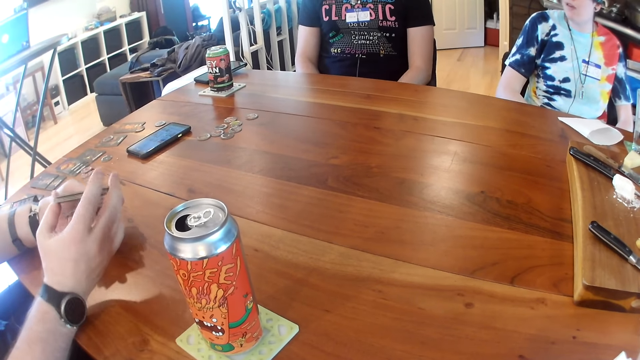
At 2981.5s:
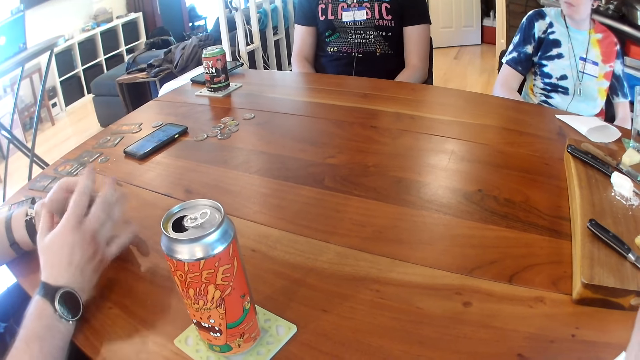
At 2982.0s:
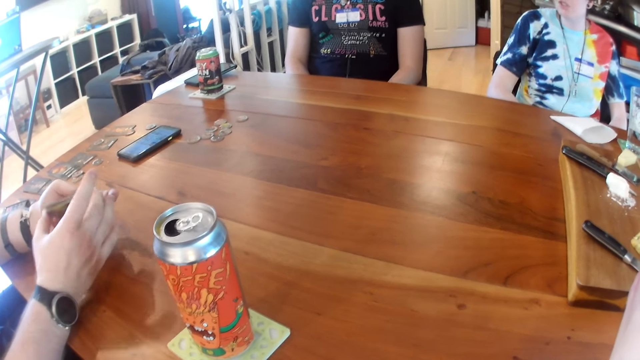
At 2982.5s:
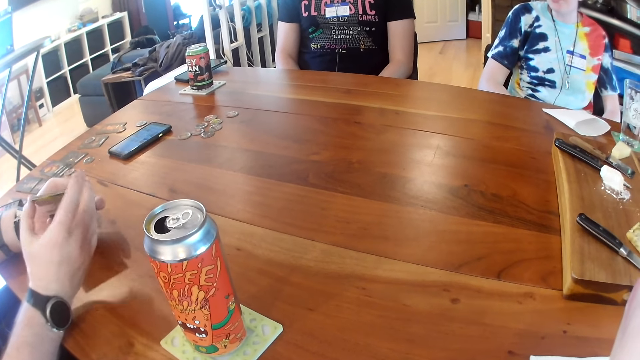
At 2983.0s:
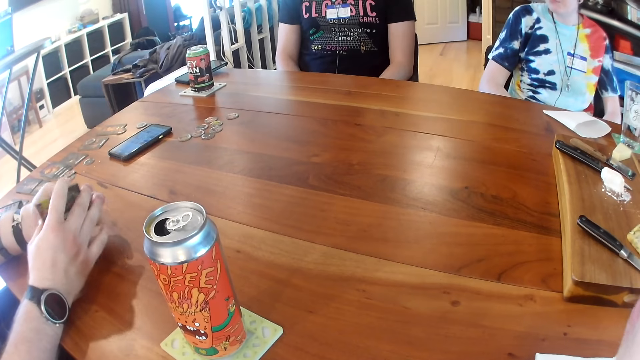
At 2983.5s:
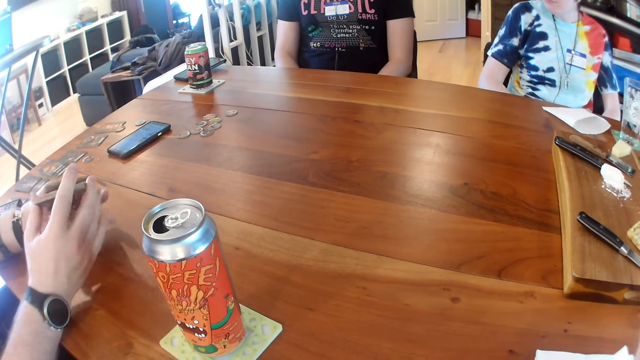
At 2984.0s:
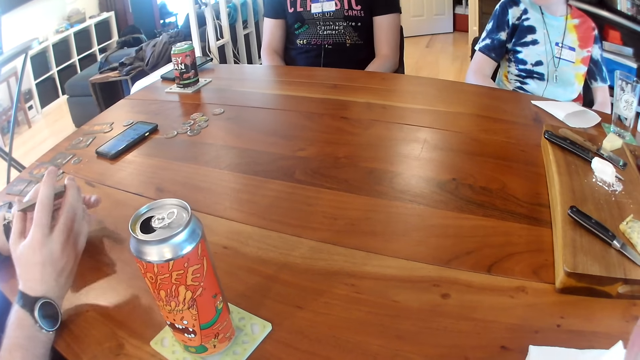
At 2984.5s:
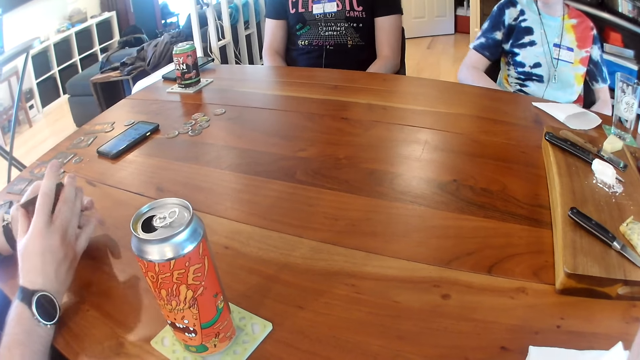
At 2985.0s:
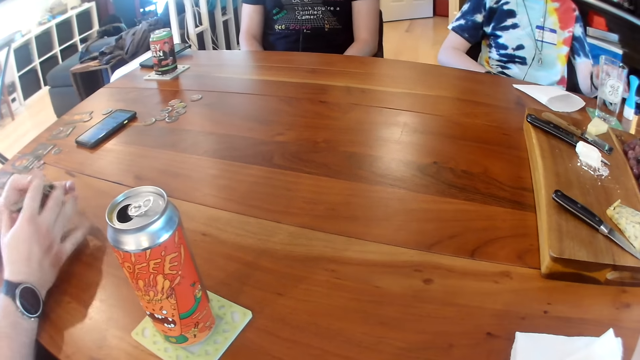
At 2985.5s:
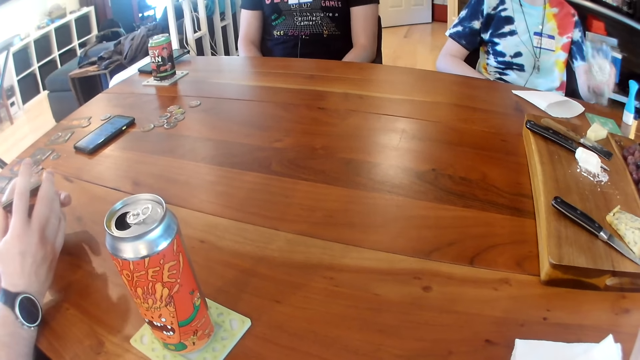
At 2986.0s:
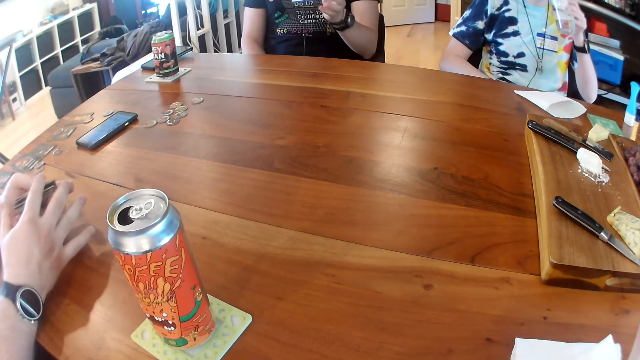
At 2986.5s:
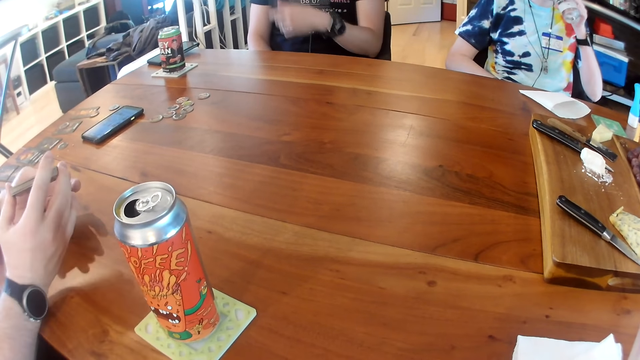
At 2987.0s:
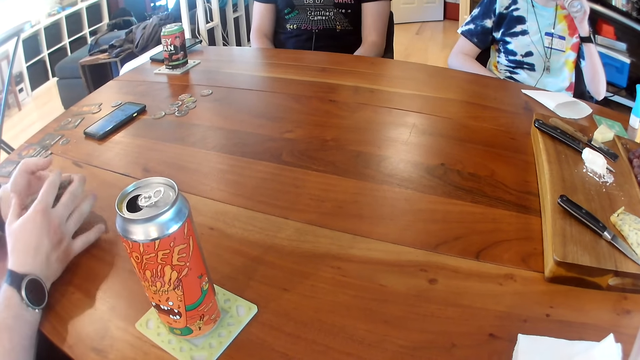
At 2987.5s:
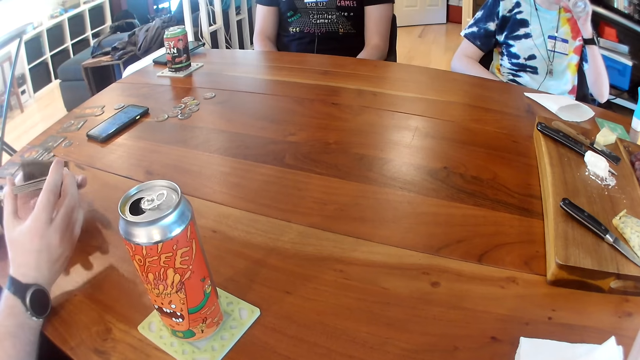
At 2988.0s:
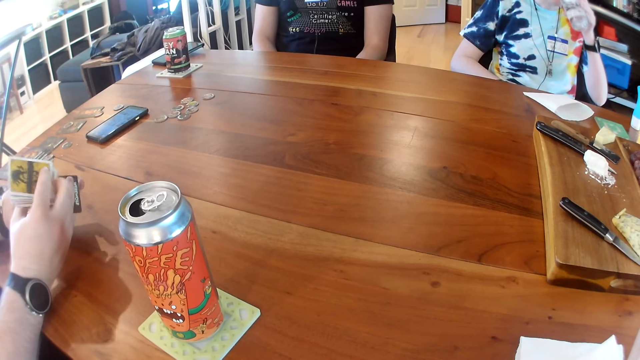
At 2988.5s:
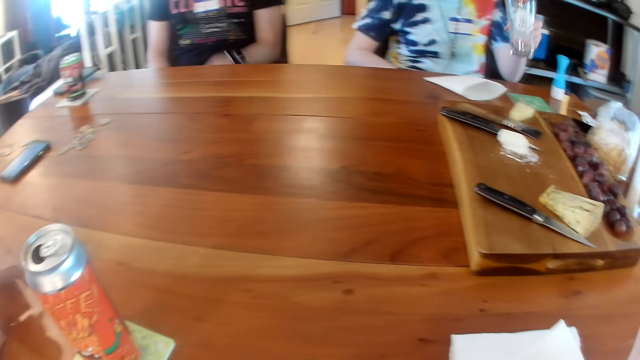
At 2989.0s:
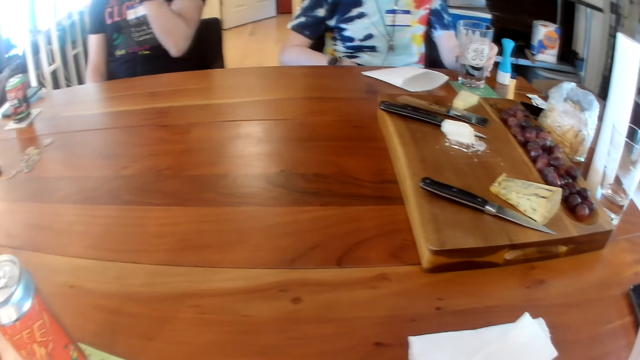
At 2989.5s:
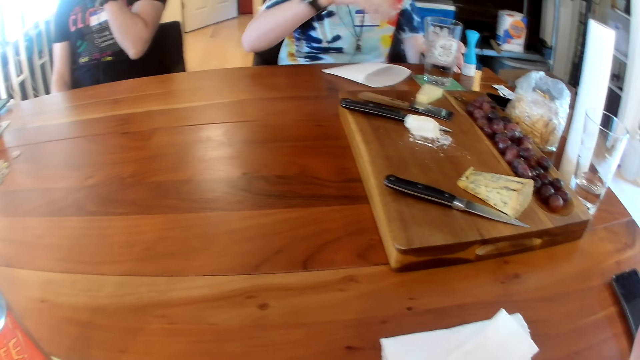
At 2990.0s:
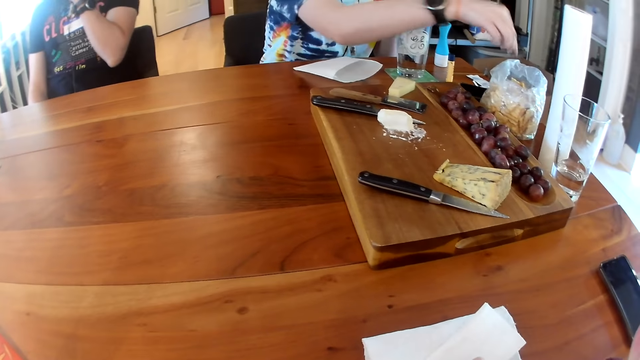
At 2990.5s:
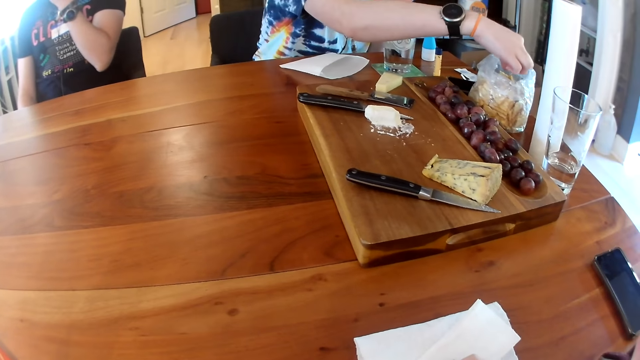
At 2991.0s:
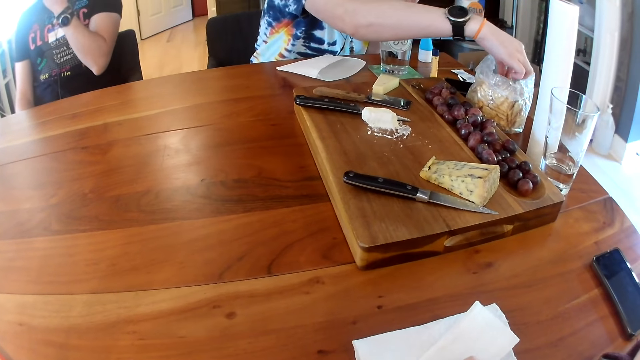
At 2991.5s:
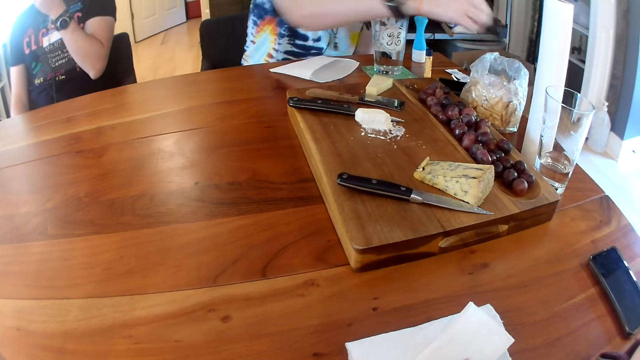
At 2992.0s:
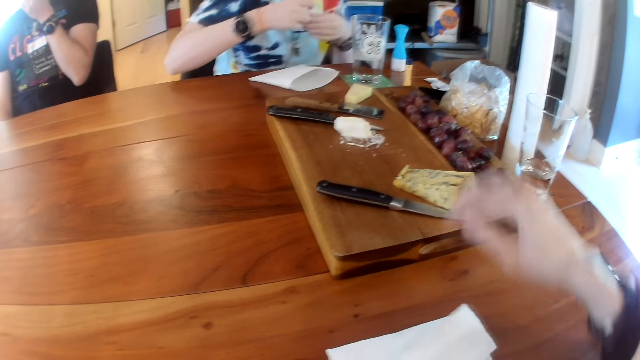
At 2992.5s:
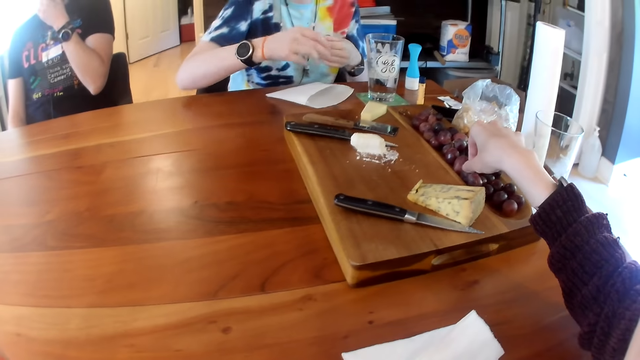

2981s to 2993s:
A woman interacts with a man. The woman picks up a cup from the table with her left hand. The woman drinks from the cup in her left hand. The man interacts with another man. The woman drops the cup on the table with her left hand. The other man raises his left hand. The woman picks up a cracker from a nylon on the table with her right hand.

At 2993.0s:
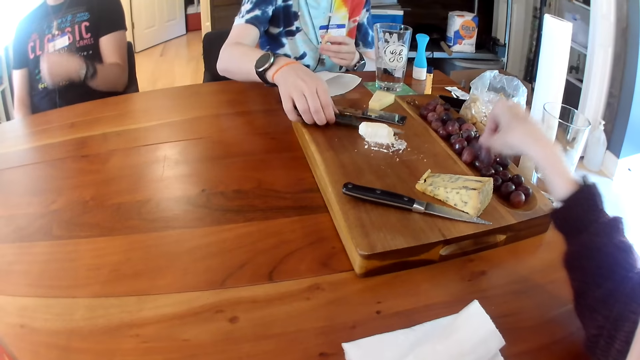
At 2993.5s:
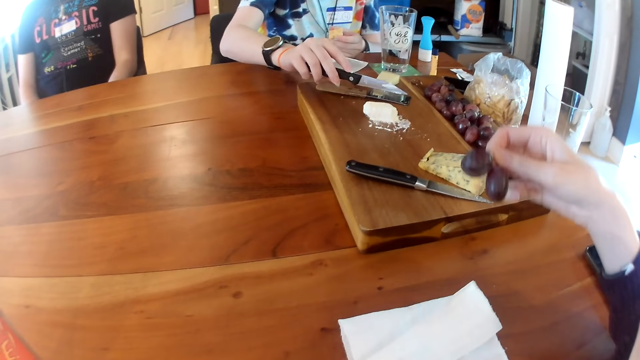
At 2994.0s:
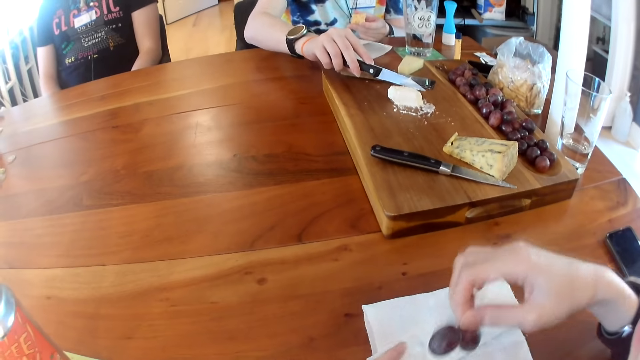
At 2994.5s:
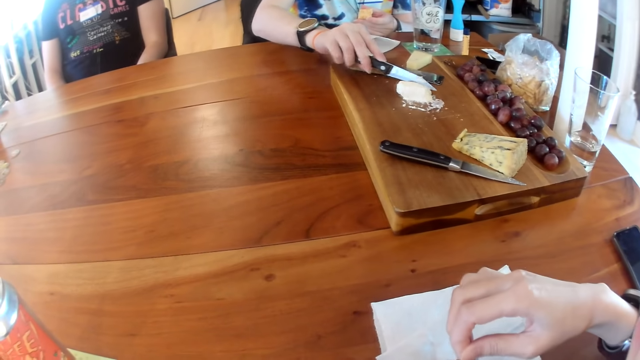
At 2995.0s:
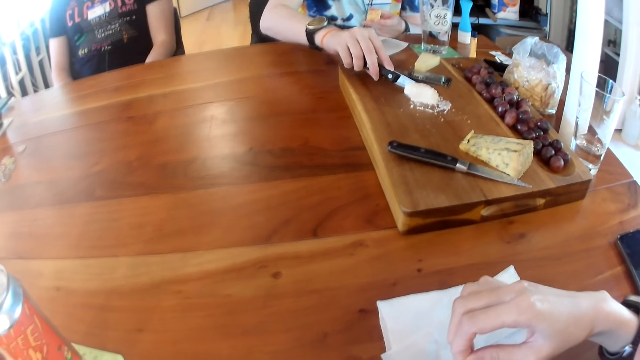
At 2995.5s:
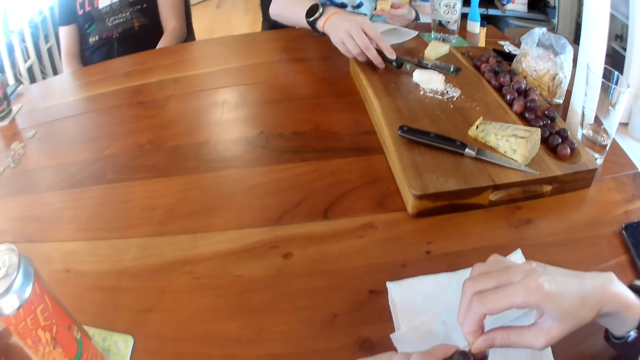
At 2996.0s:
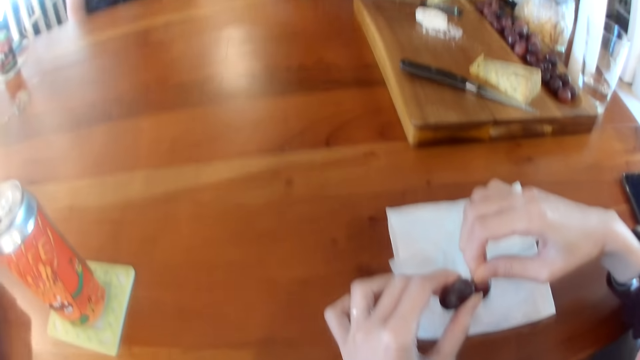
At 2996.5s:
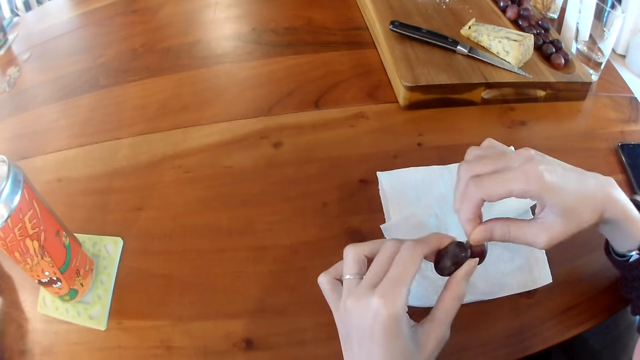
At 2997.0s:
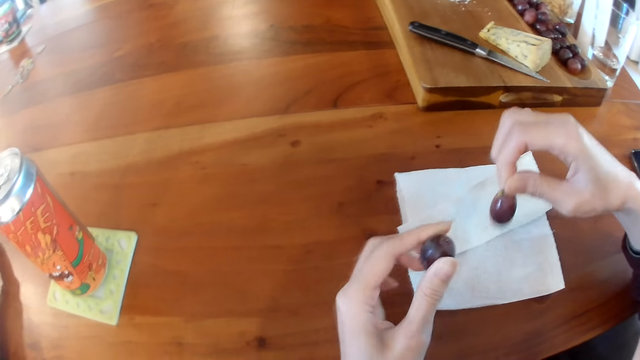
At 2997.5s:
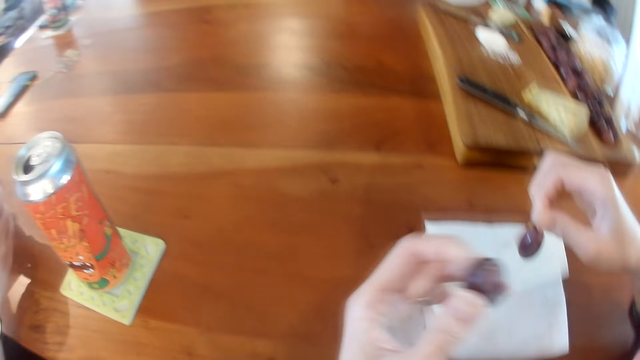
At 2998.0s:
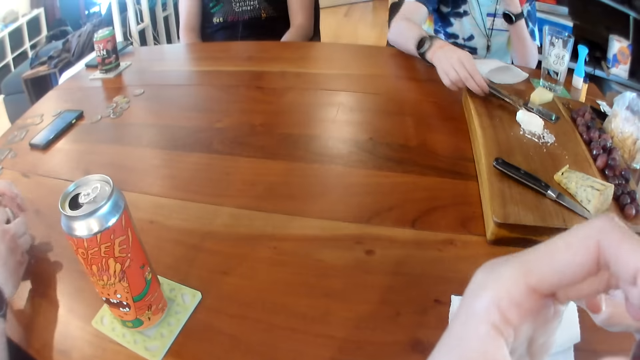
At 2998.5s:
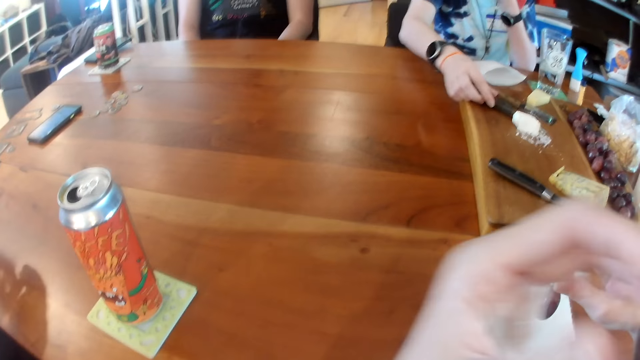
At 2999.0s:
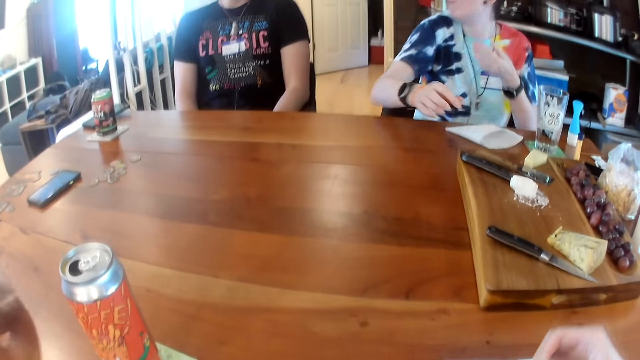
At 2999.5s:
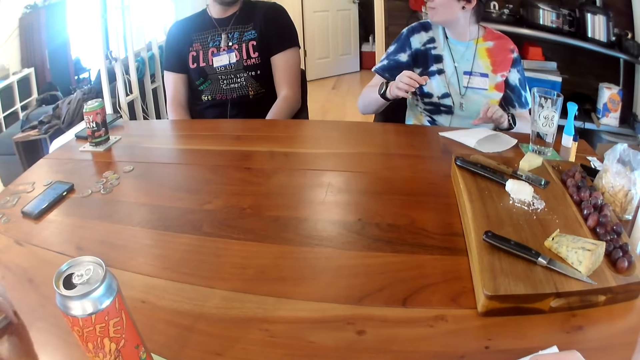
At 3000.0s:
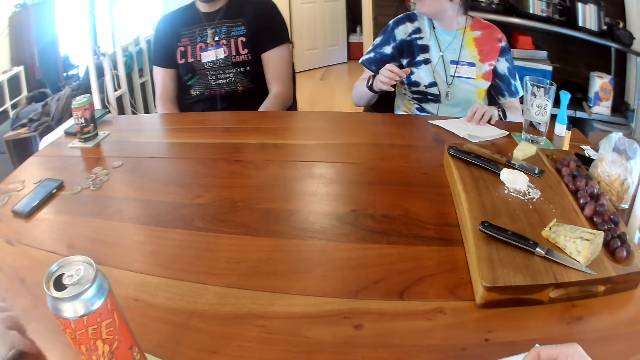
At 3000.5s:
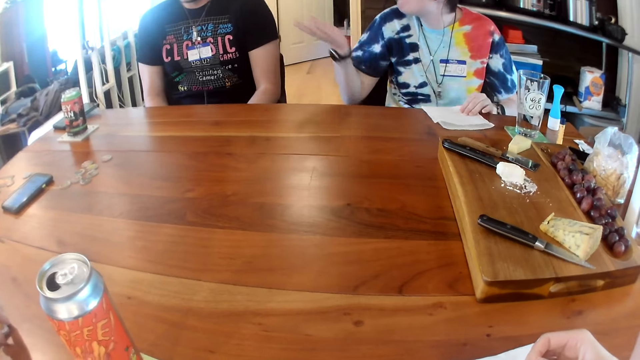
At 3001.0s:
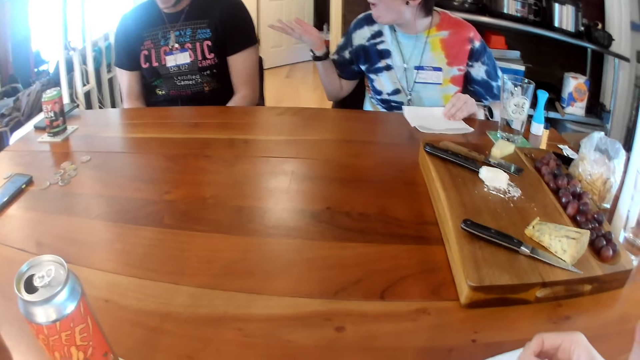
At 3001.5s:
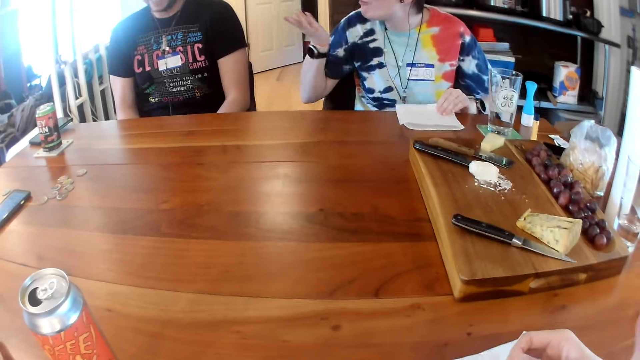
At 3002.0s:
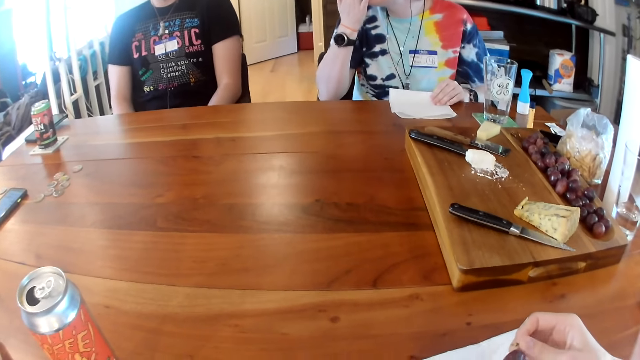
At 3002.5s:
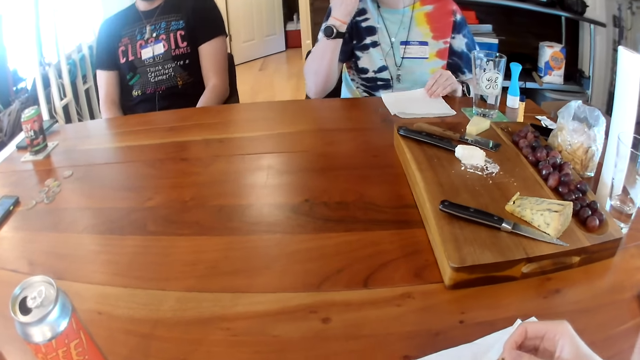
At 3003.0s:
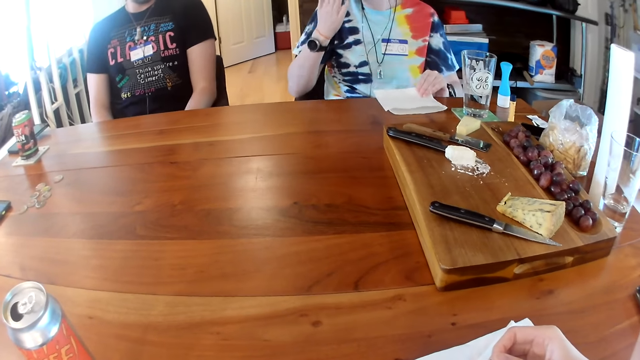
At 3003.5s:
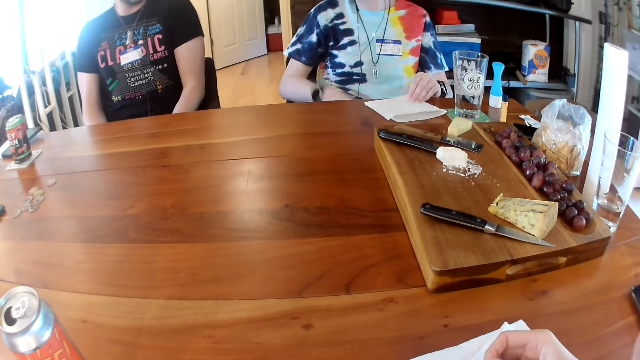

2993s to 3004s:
A woman moves the cracker from her right hand to her left hand. The camera wearer picks up a branch of two grapes from a tray on a table with her right hand. The woman picks up a knife from the tray on the table with her right hand. The woman picks some cream from the tray on the table with the knife in her right hand. The camera wearer separates the grapes with both hands. She eats the grape in her left hand. A man converses with the camera wearer, converses with the woman and converses with another man. The woman drops the knife on the tray on the table with her right hand. The woman touches a paper towel on the table with her left hand. The woman moves her right hand. The woman interacts with the other man.
